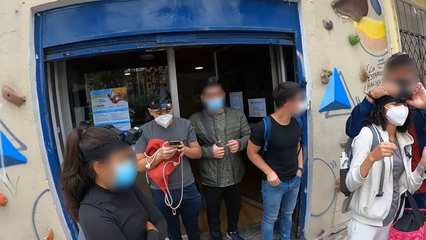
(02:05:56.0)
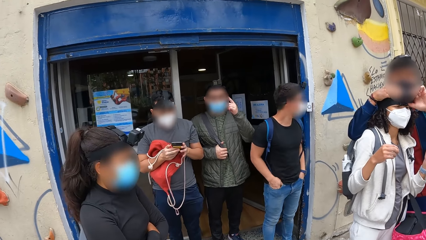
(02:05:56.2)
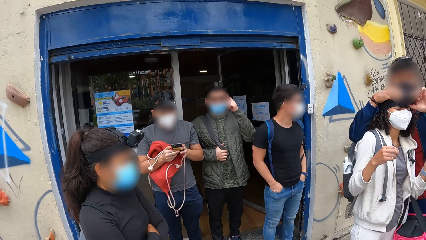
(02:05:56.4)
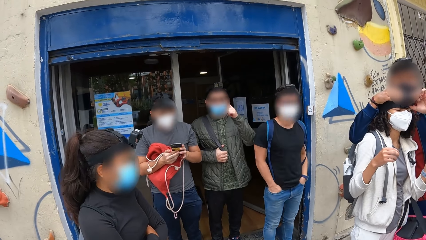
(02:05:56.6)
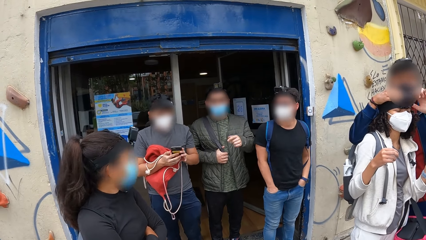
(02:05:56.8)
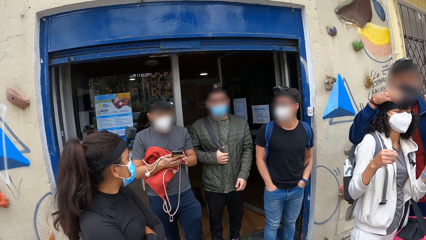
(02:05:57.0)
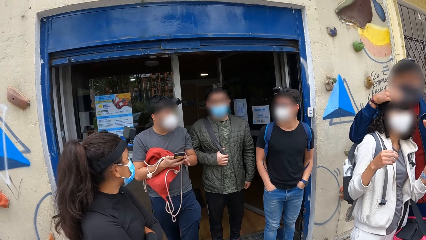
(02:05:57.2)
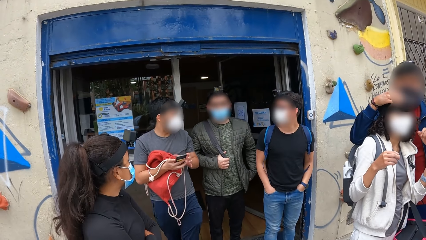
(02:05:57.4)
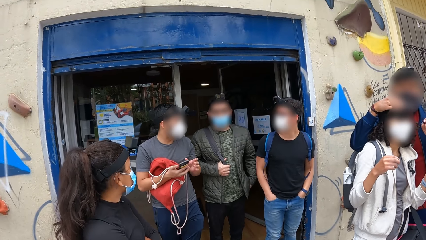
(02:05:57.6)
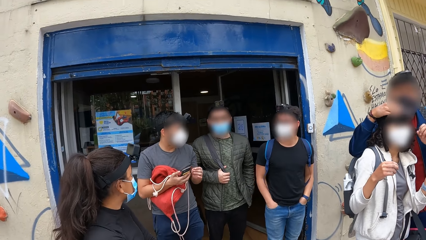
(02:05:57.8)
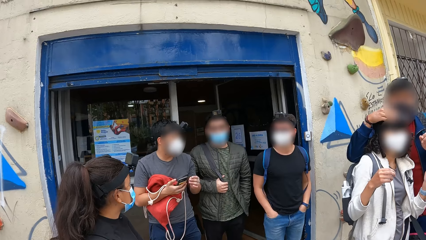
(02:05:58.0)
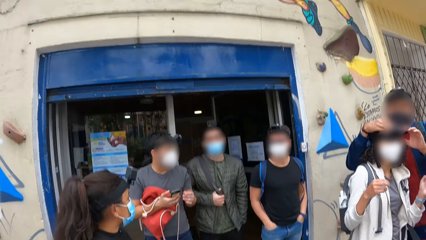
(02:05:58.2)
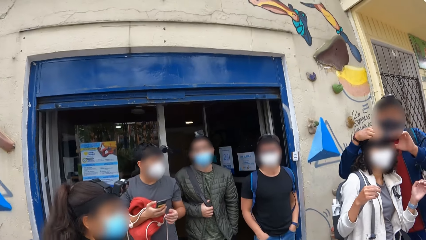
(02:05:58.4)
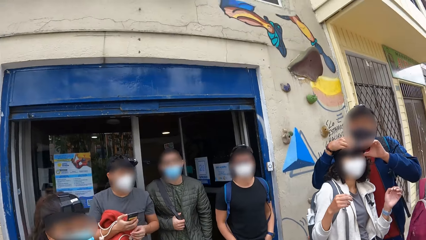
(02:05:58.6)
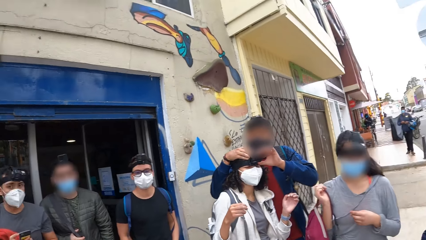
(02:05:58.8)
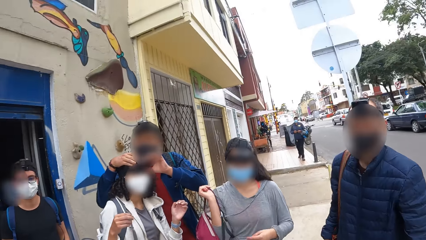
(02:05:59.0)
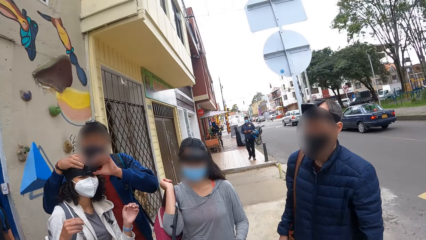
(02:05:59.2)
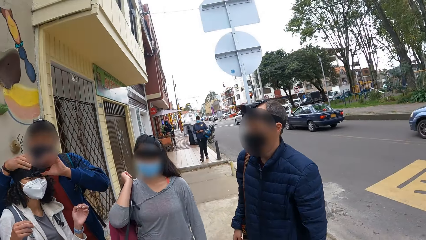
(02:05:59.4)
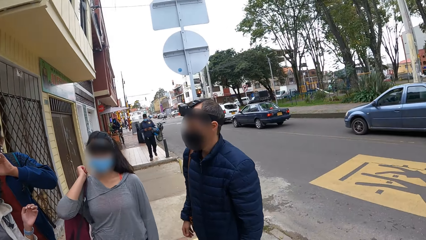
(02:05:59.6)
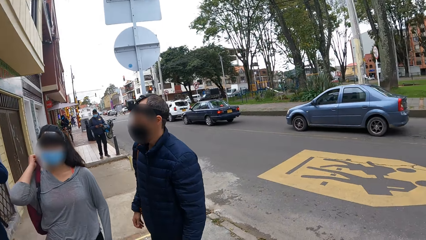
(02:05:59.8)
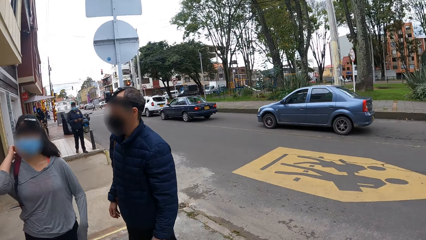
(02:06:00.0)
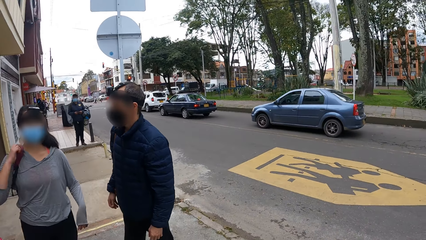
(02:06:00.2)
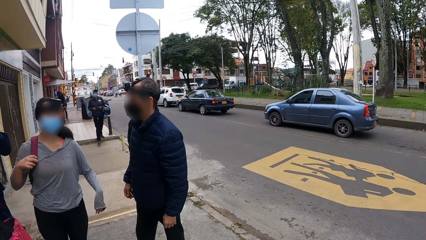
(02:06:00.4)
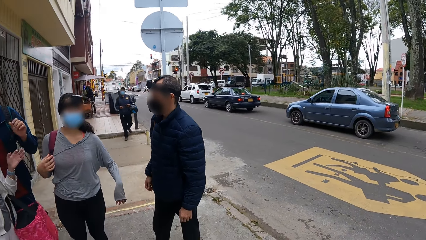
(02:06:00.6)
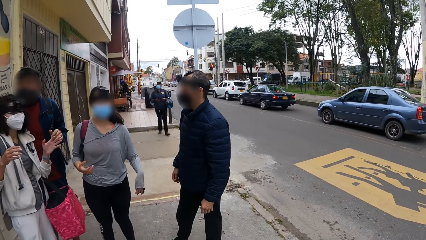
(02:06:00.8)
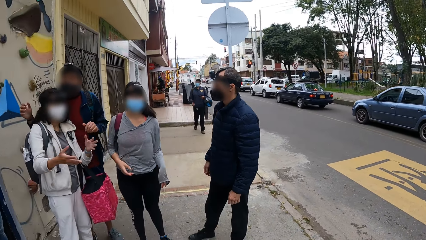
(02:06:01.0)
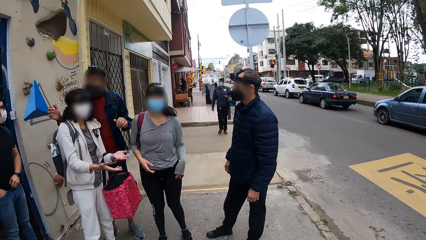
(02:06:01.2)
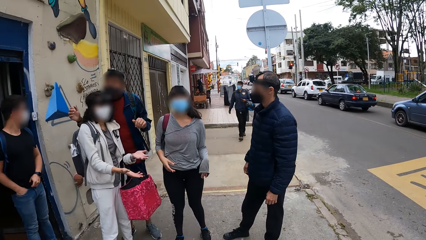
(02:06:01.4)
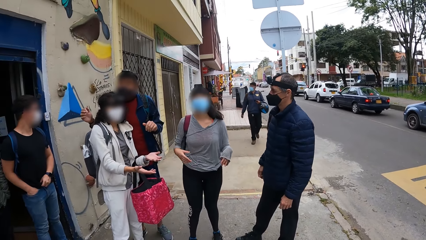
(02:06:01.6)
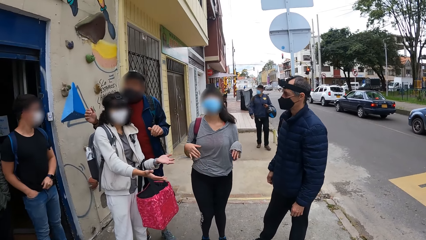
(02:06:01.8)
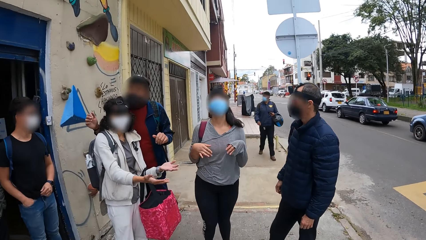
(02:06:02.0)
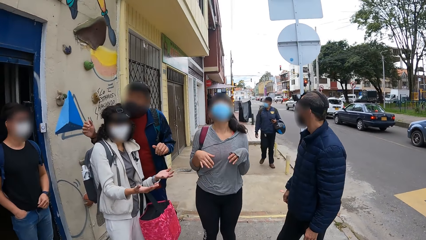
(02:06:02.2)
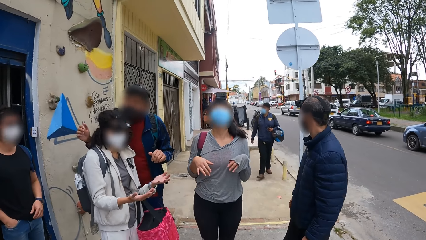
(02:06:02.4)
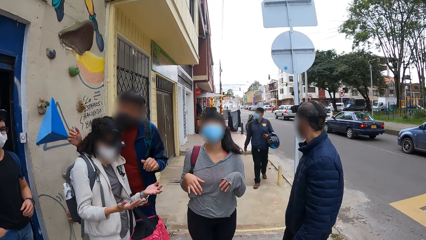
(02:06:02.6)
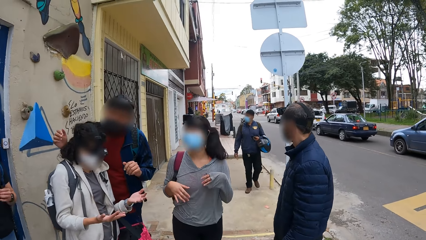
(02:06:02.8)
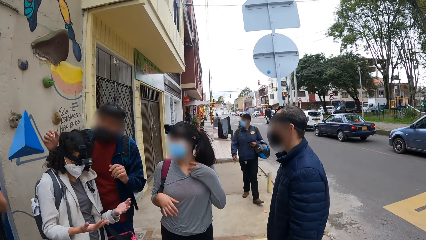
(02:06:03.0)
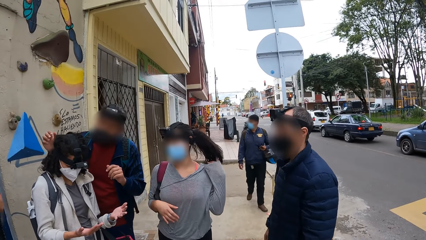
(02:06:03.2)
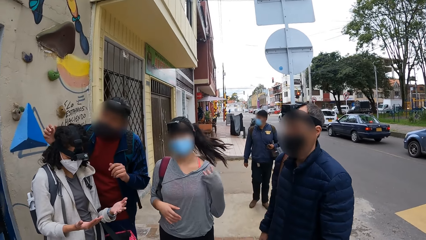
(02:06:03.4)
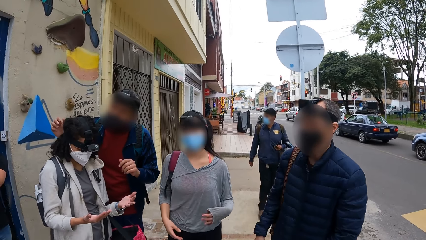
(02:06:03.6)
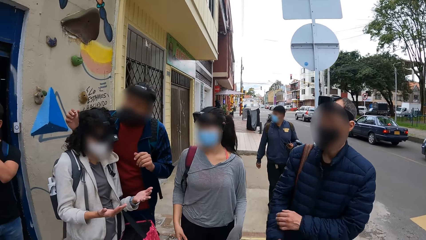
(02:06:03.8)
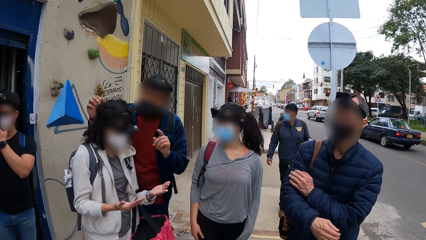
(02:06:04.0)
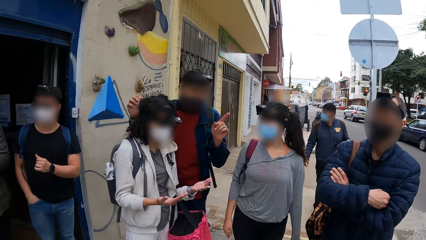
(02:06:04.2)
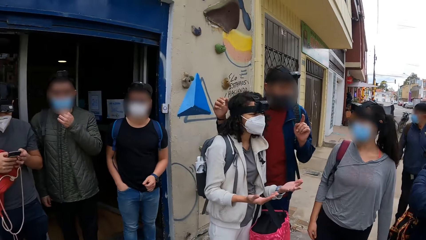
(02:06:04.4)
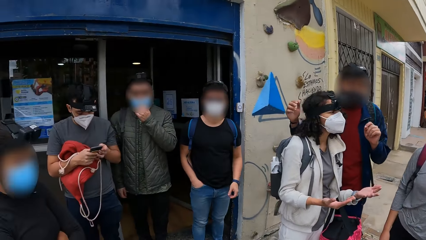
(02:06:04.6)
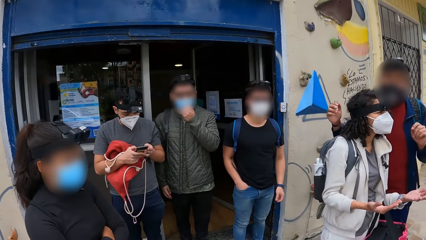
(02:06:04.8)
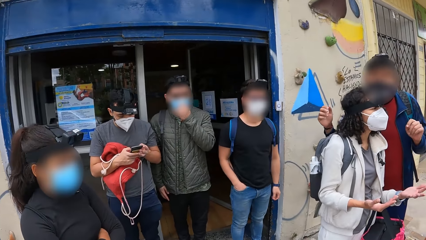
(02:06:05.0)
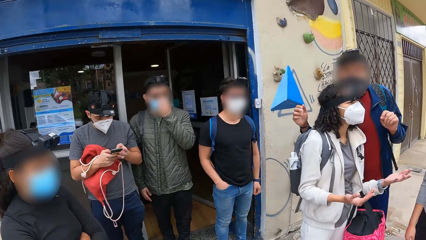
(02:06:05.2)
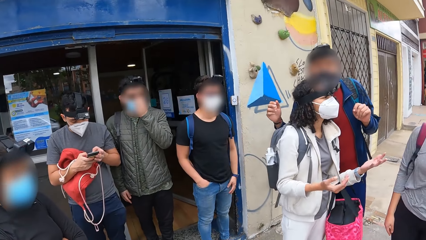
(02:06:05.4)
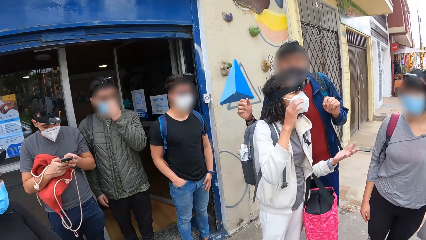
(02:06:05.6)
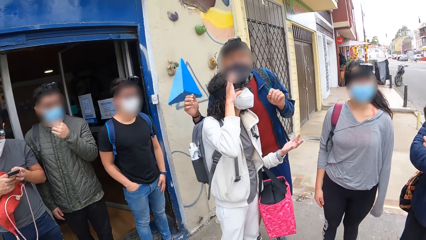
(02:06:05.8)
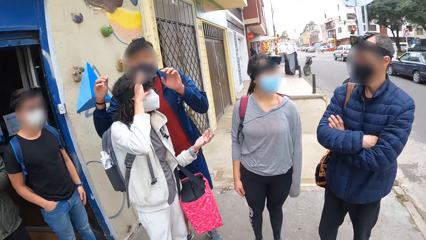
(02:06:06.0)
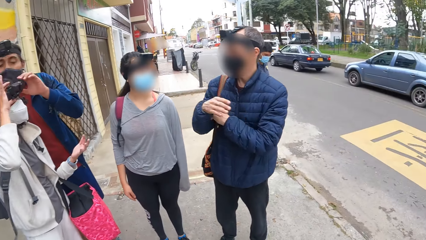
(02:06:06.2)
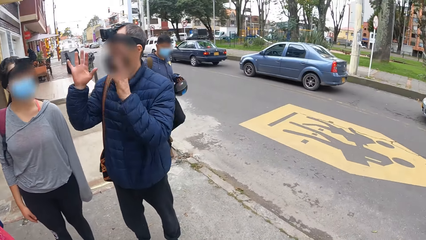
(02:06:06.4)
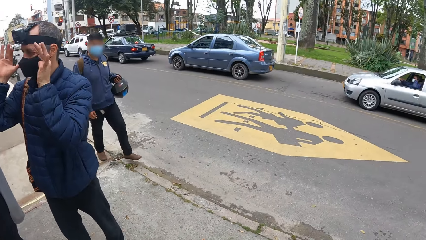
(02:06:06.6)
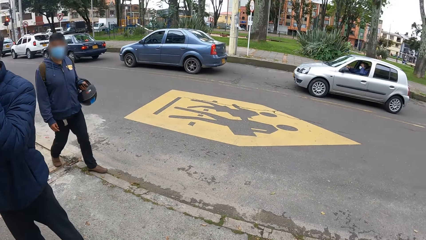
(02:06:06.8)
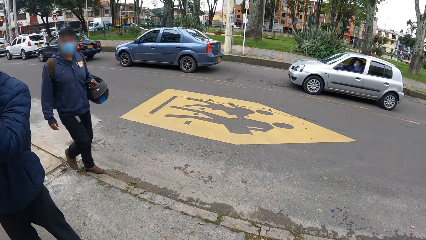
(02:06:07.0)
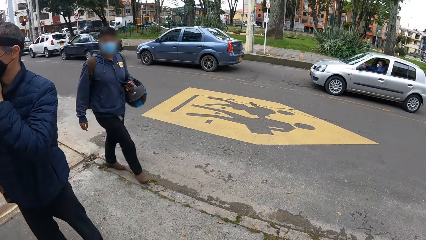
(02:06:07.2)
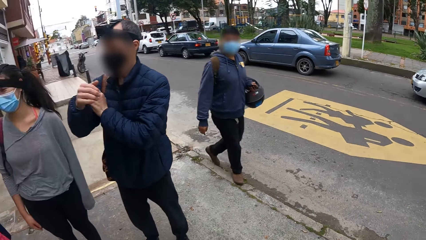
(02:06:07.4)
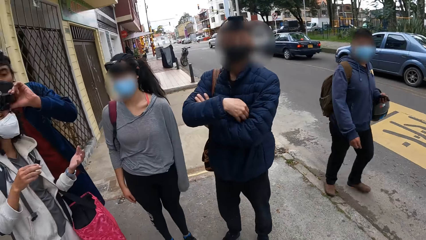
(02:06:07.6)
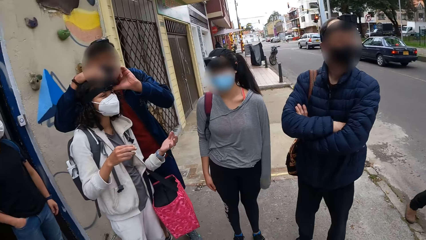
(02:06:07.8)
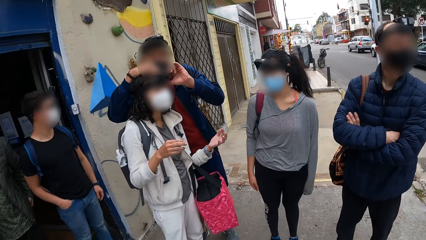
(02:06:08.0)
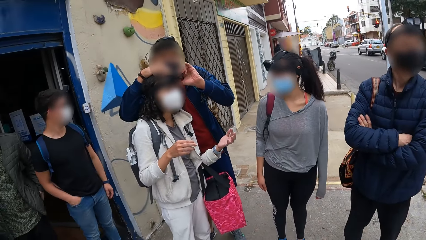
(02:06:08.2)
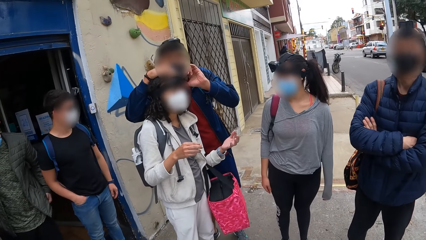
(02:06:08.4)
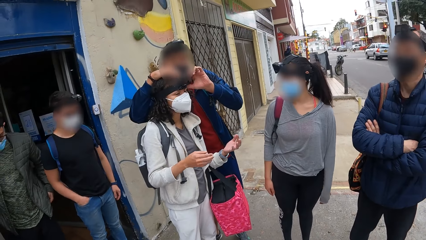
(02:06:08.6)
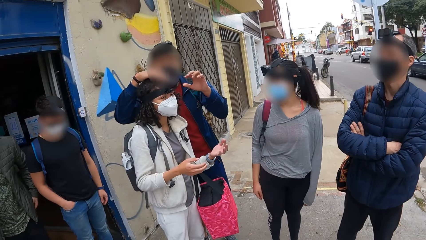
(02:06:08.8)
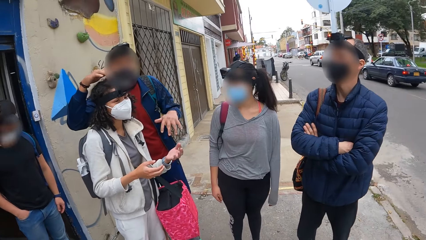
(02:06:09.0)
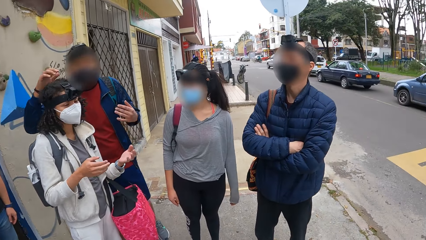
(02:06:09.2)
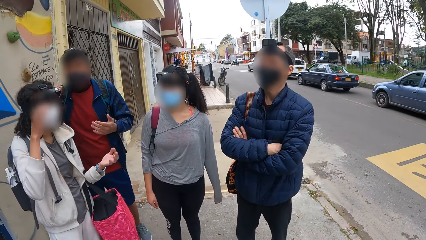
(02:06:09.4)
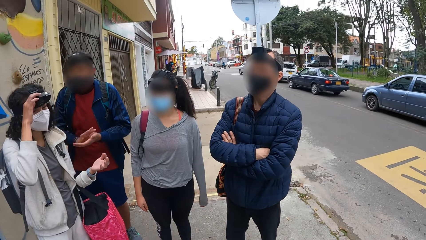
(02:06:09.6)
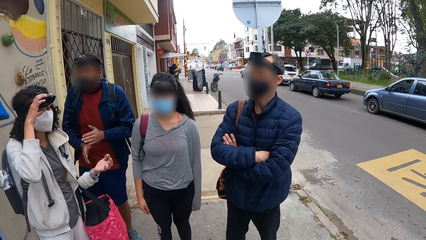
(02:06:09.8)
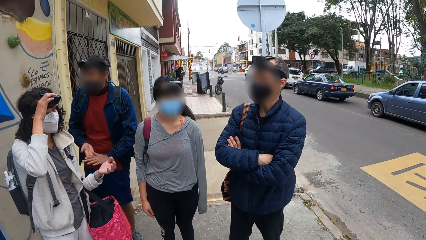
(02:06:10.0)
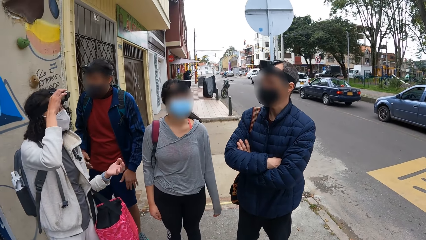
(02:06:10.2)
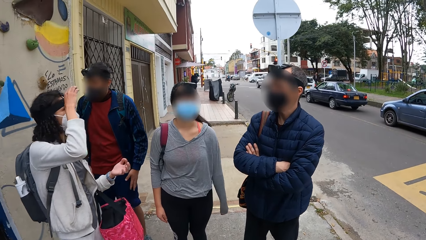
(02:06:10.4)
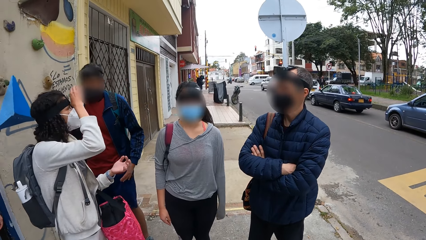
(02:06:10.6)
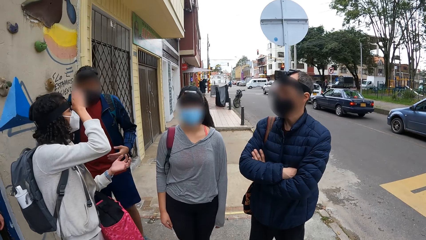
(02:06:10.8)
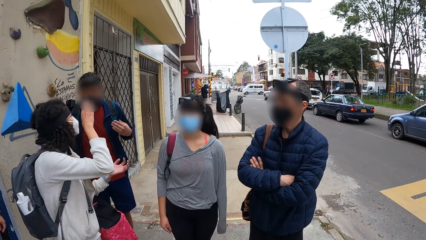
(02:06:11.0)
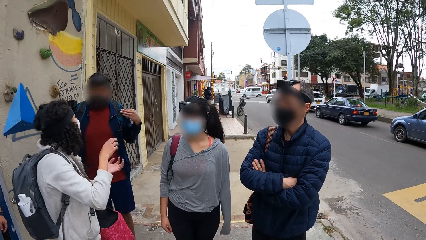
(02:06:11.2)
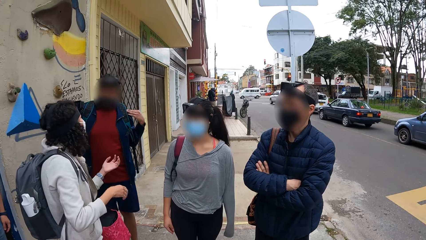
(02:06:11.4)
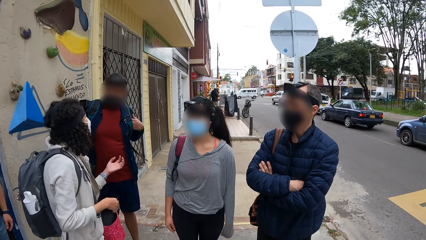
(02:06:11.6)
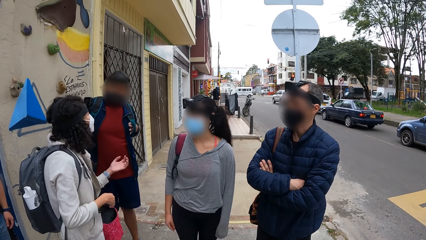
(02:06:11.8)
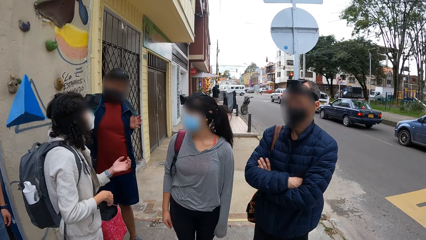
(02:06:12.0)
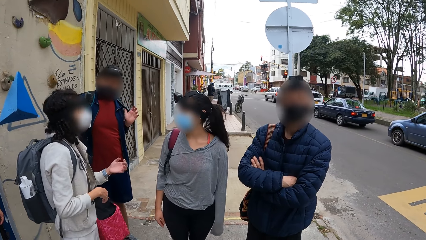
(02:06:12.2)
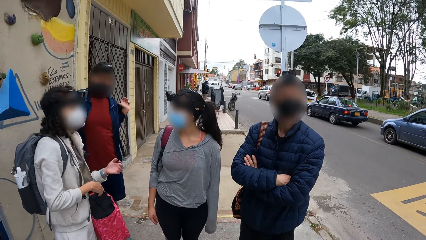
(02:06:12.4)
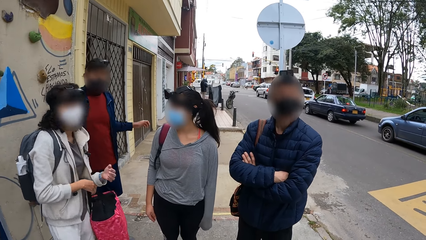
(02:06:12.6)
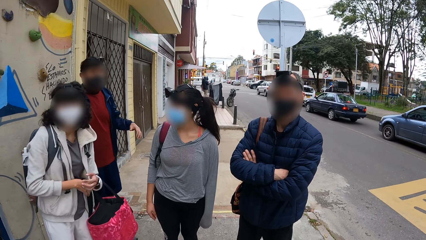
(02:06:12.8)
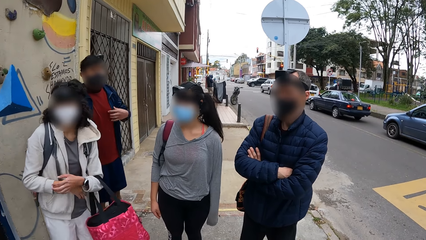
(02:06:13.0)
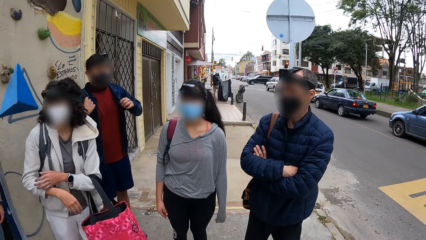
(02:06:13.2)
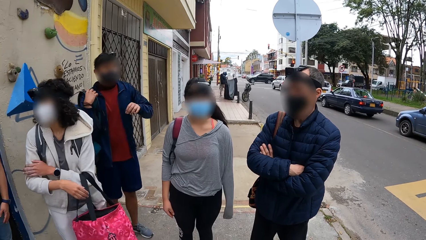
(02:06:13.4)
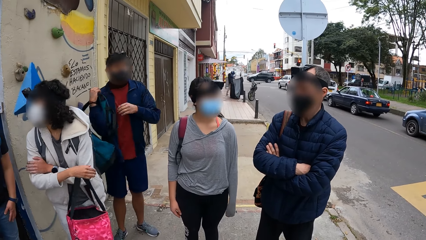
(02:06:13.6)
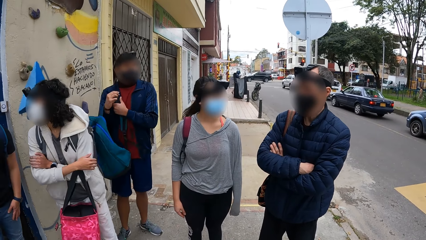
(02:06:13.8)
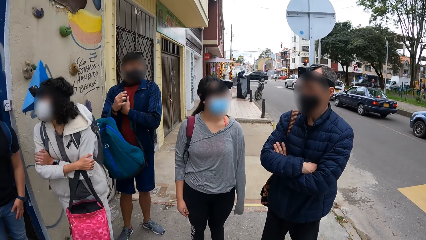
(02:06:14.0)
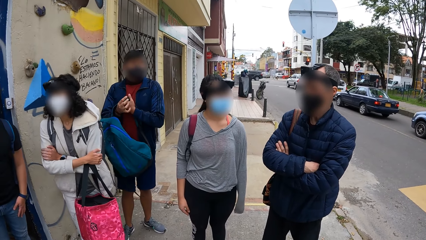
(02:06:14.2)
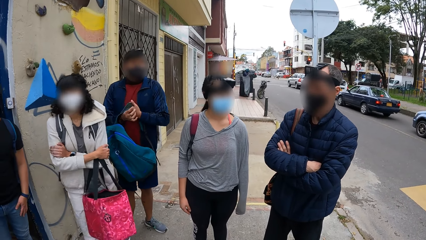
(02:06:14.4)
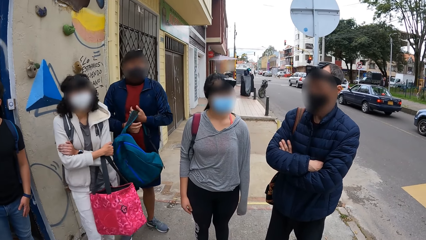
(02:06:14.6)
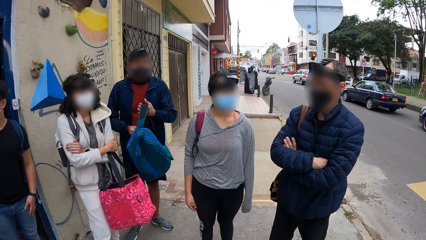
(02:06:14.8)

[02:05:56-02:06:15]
A man operates the phone. The camera wearer looks around. A woman adjusts the head gear on her head with her right hand. Another man adjusts the head gear of the woman with both hands. The woman adjusts the head gear on her head with her right hand. Another man removes a bag with both hands. Another man puts the bag on the shoulders.
